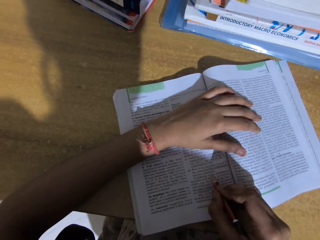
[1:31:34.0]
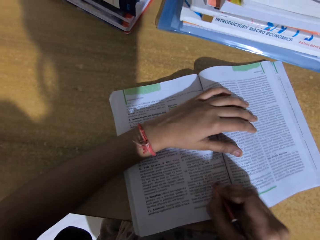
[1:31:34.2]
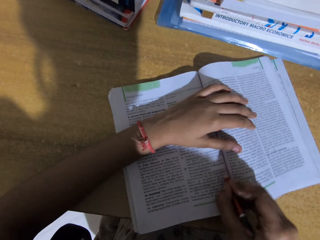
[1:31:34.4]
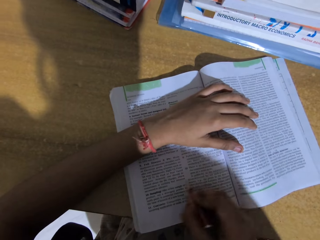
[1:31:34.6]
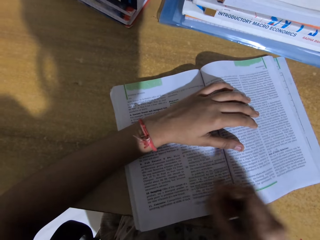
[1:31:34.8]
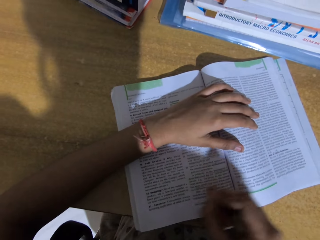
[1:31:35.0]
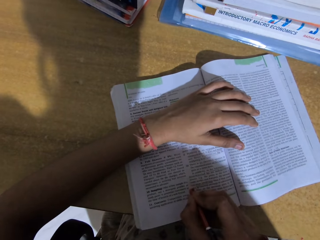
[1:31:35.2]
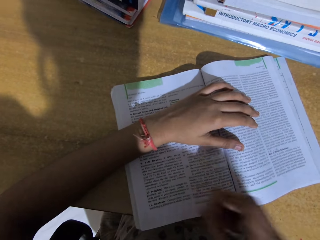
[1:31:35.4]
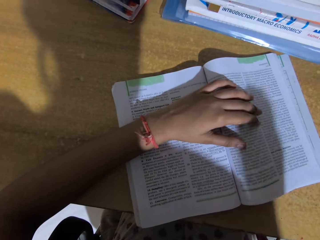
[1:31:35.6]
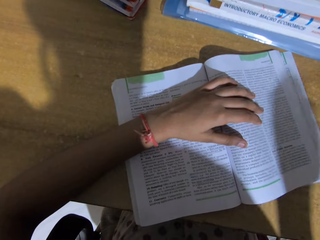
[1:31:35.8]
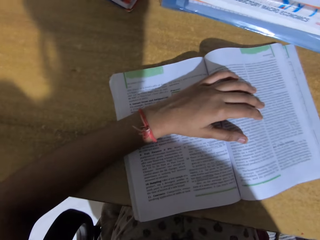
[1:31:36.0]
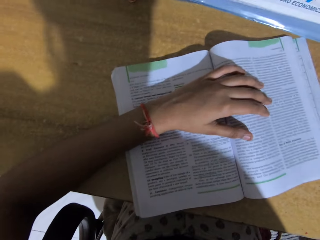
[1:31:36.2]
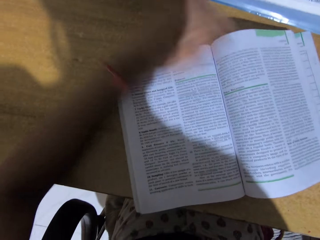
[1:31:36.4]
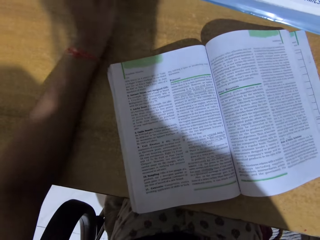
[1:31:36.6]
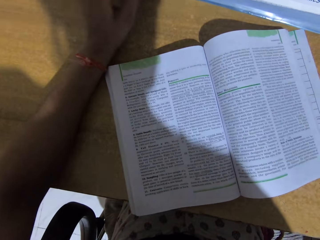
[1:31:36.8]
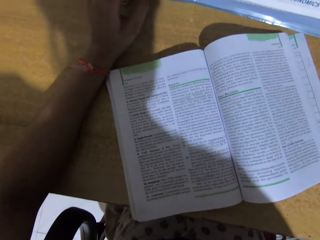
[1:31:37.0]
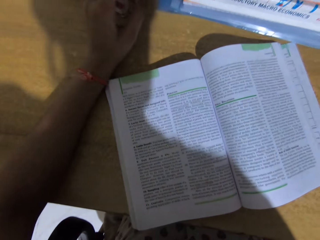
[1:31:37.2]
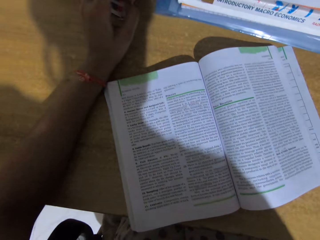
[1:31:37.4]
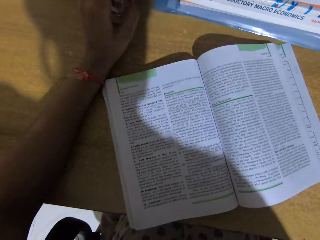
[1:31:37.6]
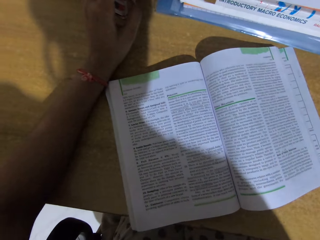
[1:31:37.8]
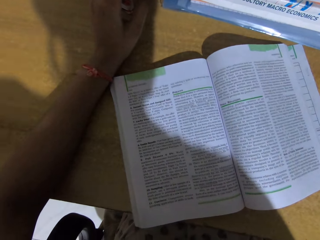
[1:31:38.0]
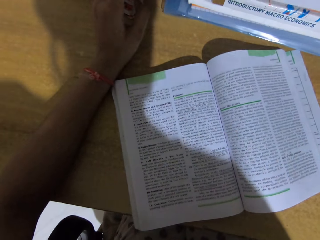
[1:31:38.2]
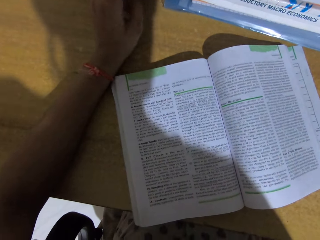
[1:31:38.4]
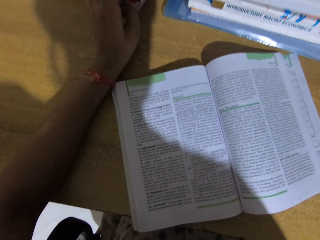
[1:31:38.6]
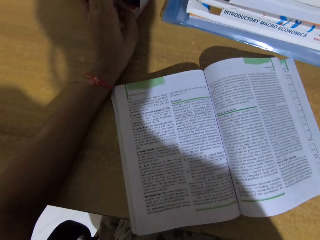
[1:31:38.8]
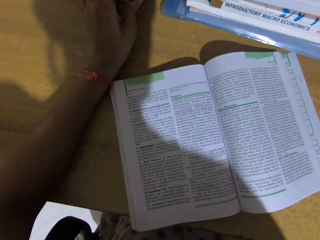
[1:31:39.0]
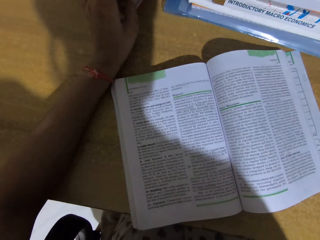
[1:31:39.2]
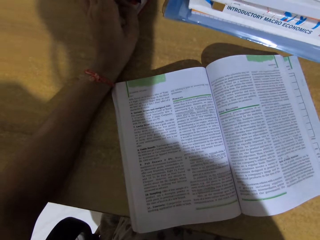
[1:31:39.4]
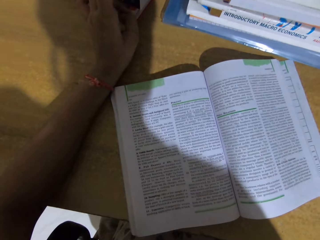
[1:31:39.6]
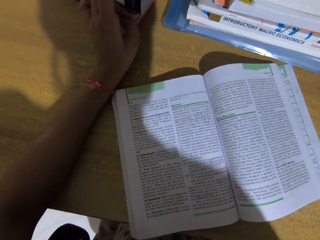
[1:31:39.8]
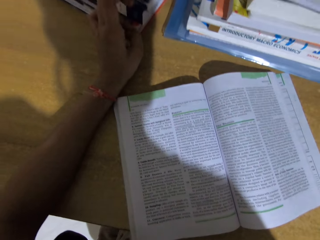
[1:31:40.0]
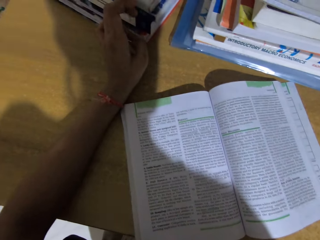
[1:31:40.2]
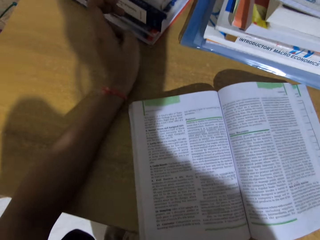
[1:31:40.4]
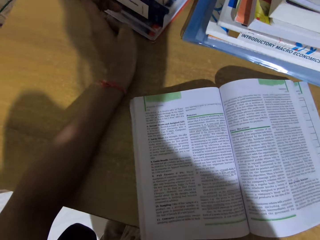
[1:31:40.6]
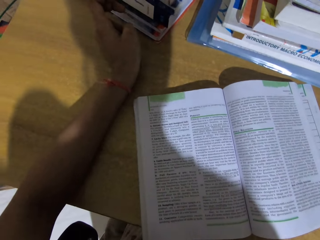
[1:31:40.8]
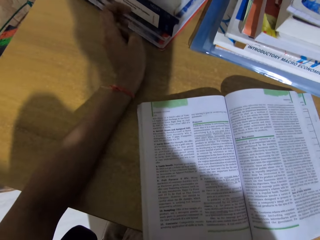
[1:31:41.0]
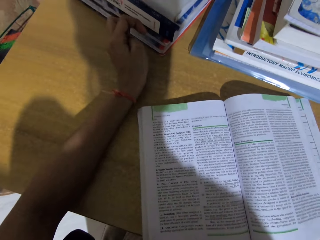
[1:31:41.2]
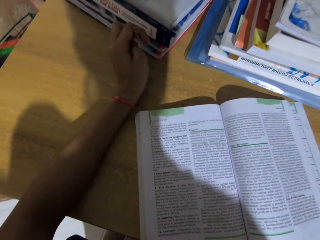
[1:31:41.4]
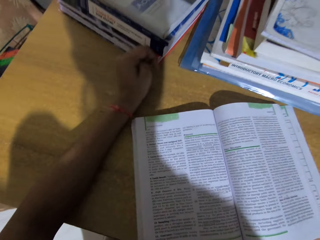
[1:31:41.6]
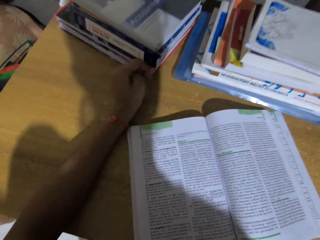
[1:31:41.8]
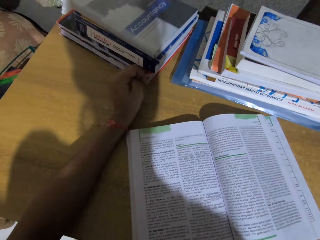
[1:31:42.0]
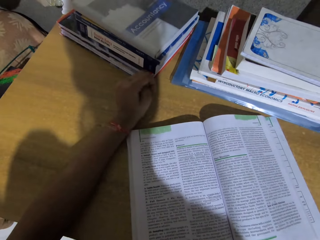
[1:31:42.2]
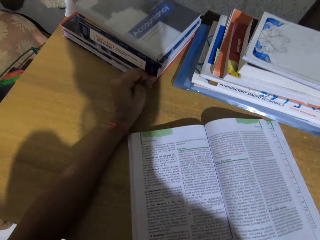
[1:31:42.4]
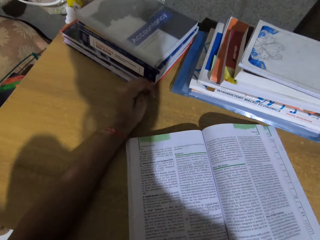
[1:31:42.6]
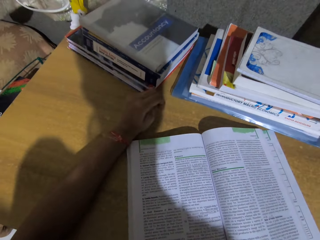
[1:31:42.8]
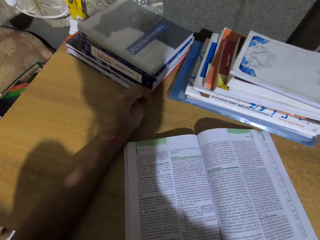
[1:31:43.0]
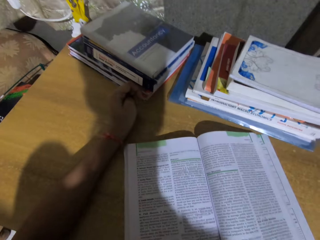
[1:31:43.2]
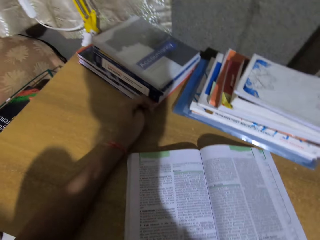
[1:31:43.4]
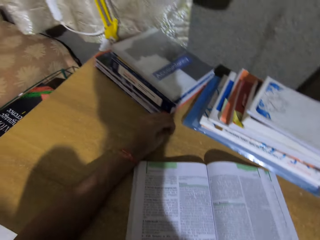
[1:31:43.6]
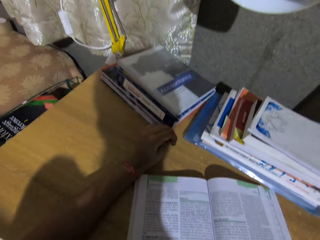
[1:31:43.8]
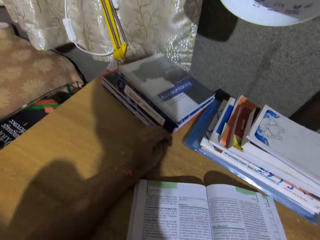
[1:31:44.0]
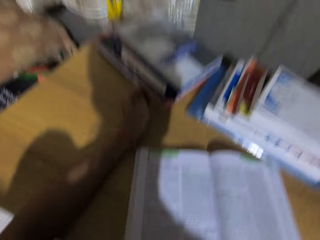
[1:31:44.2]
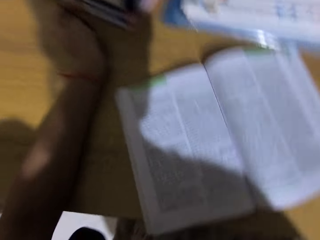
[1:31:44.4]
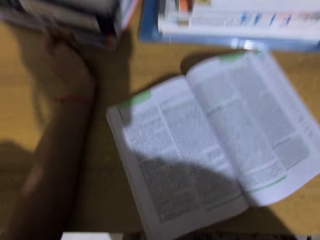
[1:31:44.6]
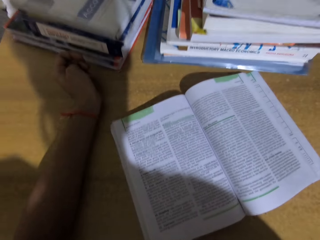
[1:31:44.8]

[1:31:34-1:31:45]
The camera wearer underlines on the book. She reads the book. She places her hand on the table.

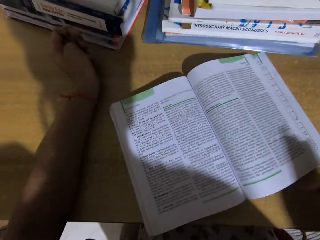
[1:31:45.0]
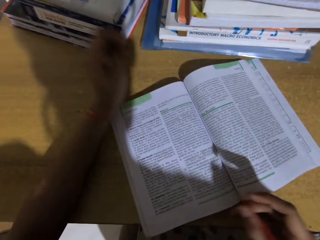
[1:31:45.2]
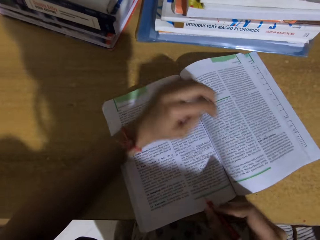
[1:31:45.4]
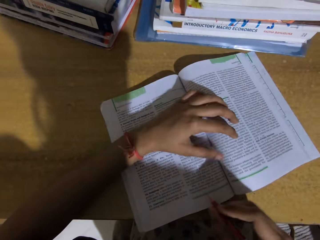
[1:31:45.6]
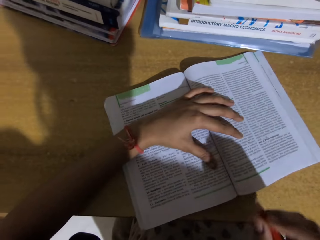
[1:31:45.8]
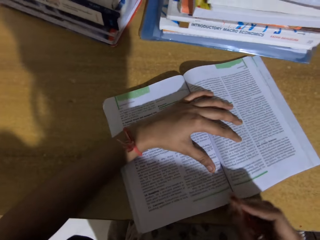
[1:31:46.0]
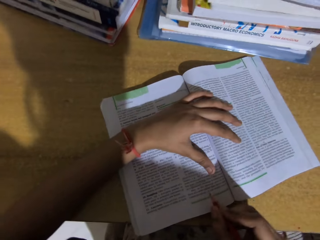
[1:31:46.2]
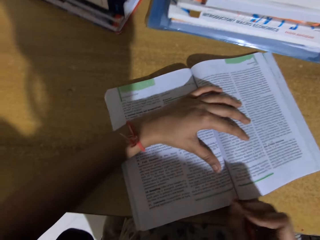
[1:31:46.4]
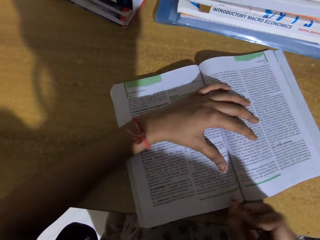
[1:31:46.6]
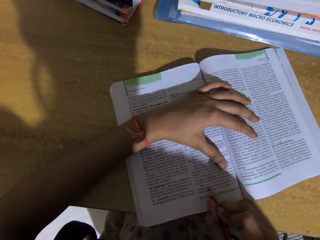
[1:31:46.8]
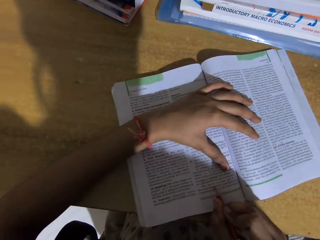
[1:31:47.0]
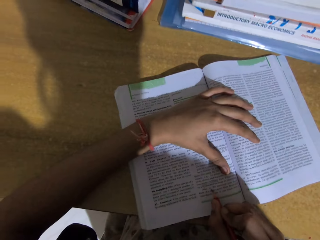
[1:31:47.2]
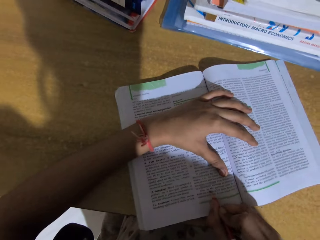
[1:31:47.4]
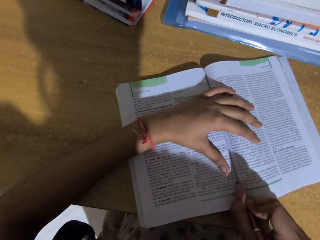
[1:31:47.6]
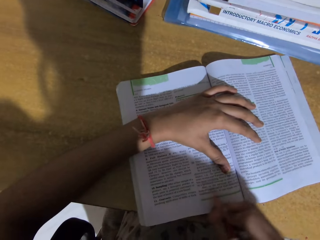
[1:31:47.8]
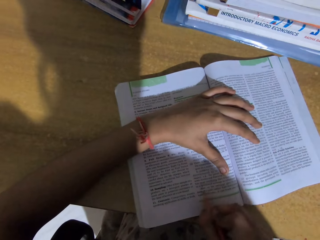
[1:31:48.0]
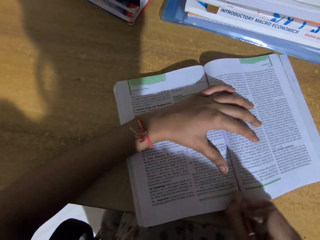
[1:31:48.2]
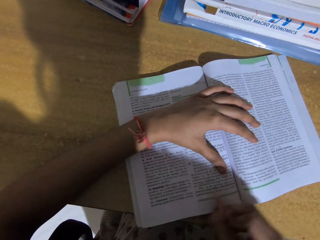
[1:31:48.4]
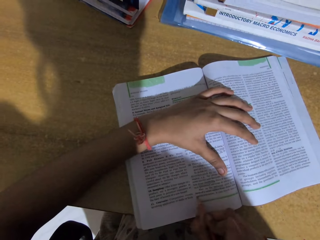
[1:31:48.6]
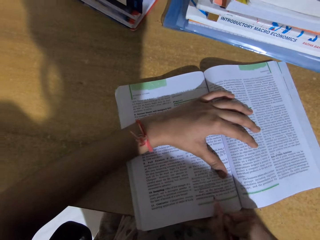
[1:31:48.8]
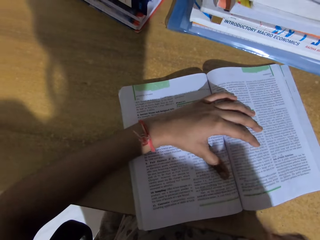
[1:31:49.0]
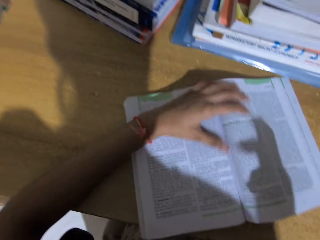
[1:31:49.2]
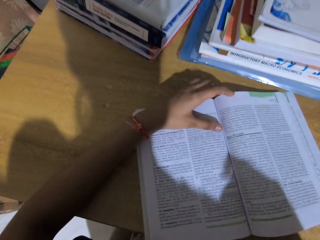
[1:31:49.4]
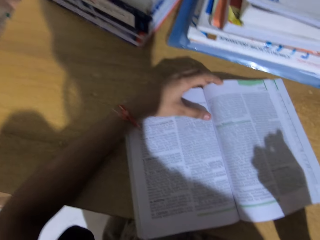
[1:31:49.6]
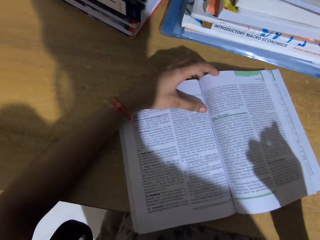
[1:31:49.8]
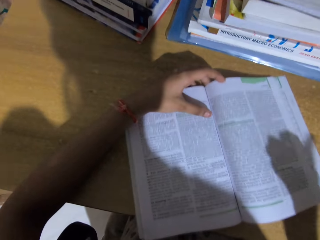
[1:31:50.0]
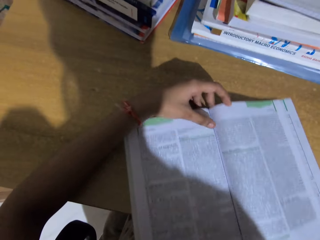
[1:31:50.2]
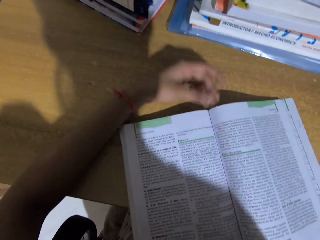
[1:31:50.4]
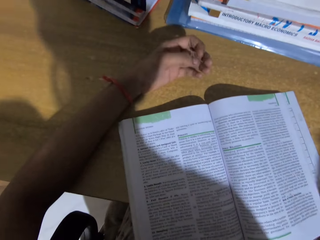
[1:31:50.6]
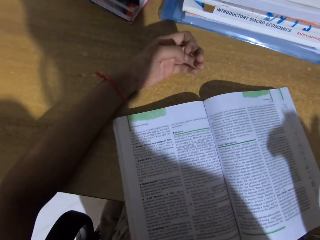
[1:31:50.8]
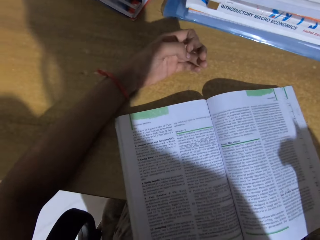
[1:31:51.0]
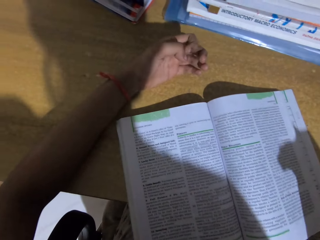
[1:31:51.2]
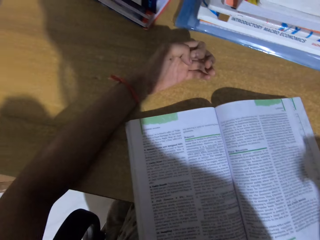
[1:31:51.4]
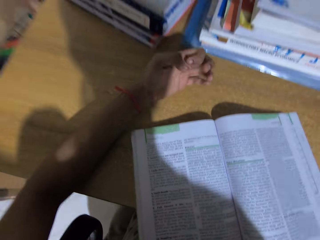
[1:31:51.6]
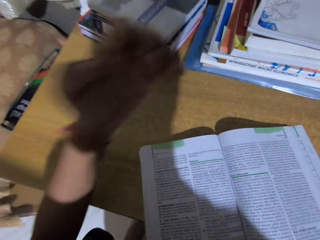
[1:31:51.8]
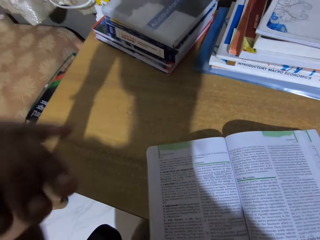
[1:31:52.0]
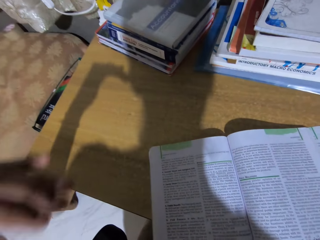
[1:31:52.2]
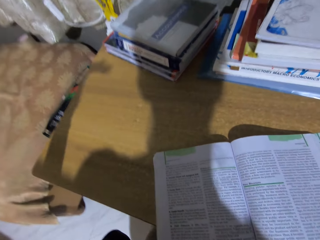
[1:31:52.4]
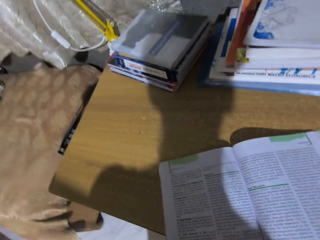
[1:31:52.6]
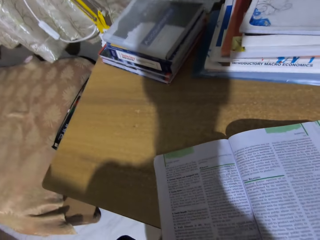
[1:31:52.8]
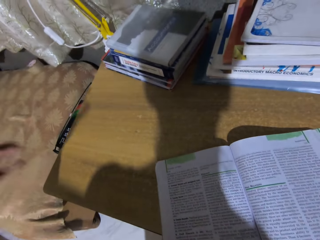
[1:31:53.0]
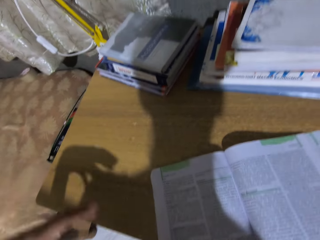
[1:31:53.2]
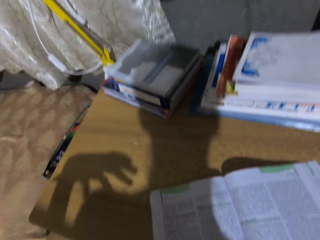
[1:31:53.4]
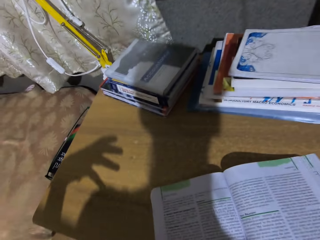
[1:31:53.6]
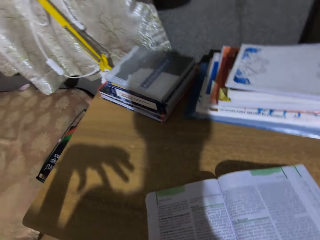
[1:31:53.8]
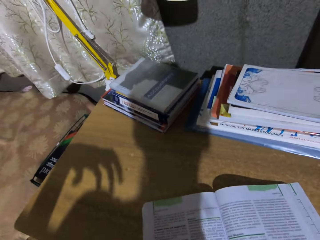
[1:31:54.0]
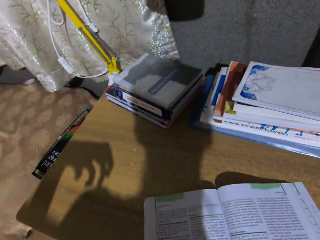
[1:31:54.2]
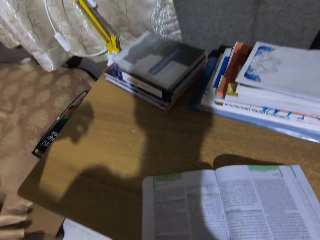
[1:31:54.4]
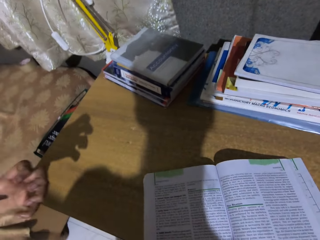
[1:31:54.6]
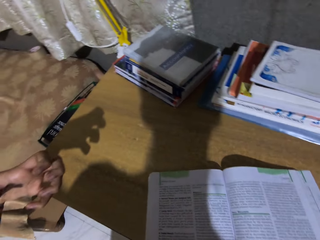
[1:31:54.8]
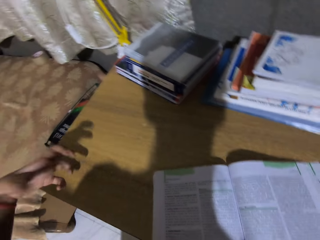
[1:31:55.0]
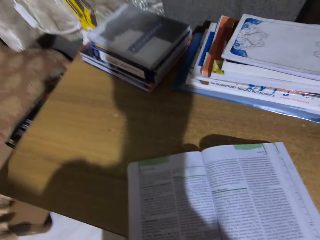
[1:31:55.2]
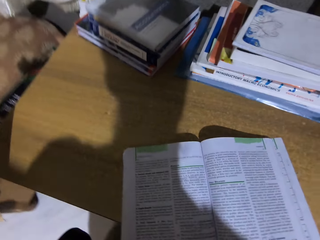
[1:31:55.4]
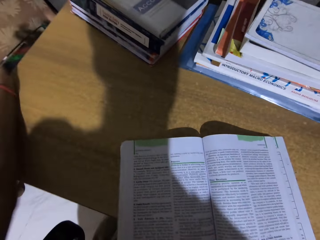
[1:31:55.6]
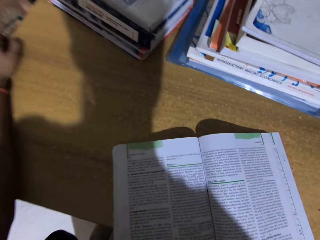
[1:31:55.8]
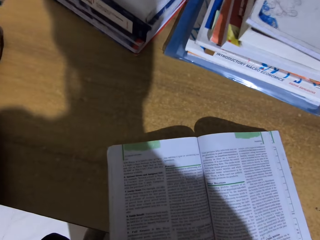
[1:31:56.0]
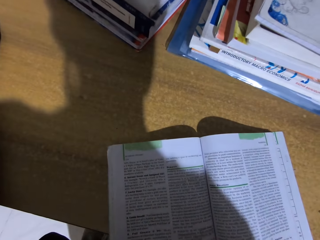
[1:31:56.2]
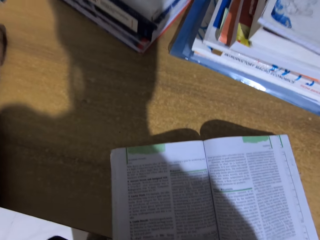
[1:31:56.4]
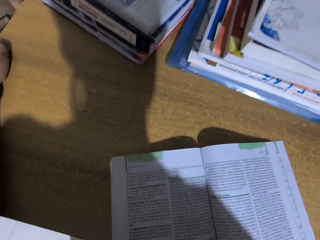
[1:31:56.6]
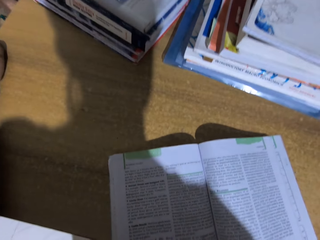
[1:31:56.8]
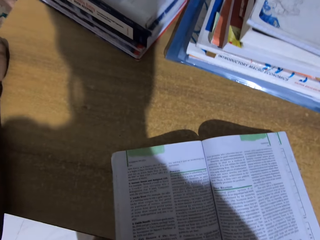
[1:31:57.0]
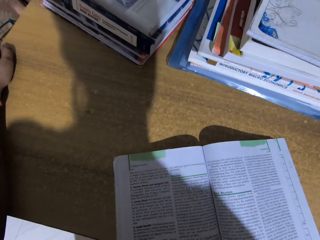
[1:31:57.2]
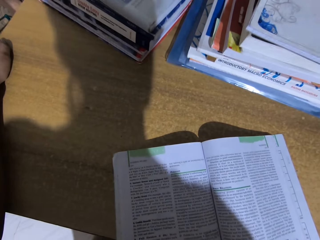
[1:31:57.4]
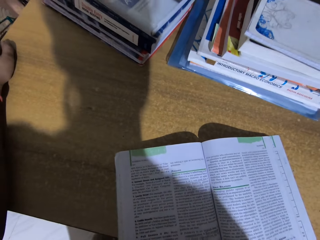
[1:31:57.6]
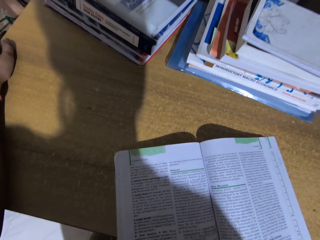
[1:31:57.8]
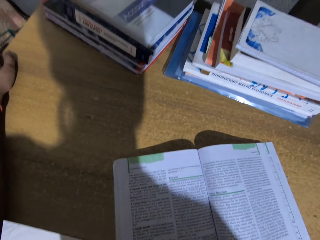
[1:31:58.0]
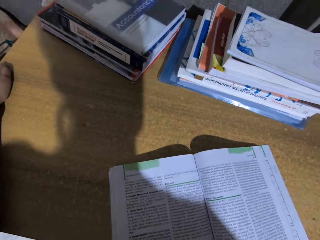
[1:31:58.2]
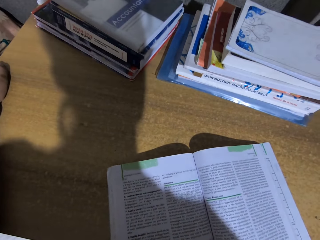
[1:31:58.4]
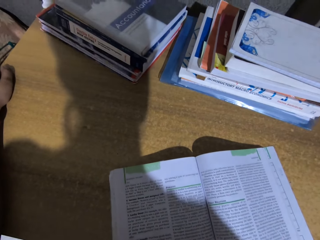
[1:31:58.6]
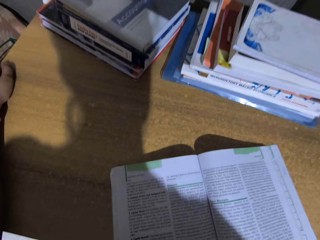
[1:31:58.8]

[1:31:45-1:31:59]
The camera wearer underlines on the book. They read the book.
